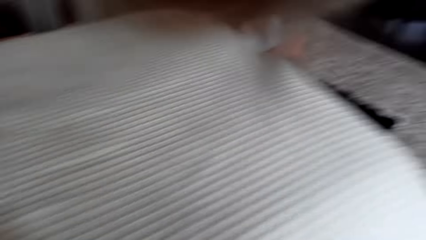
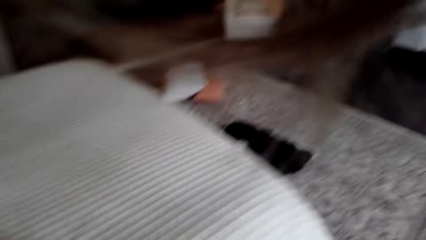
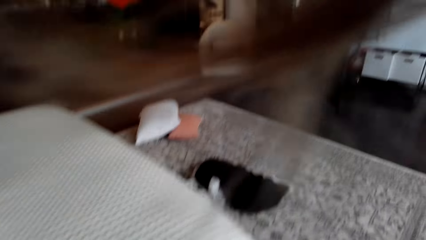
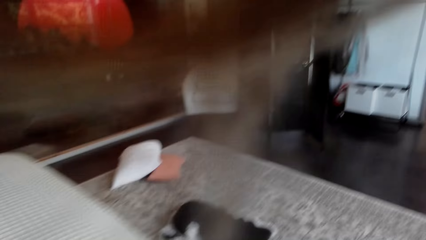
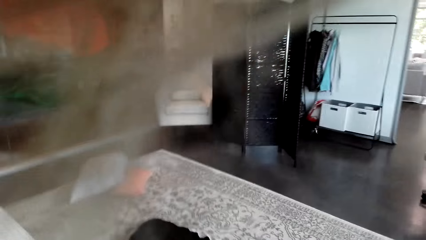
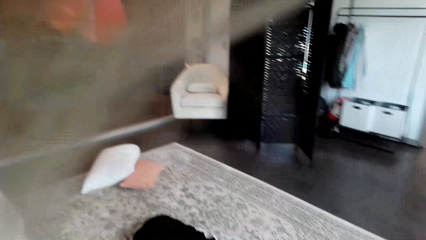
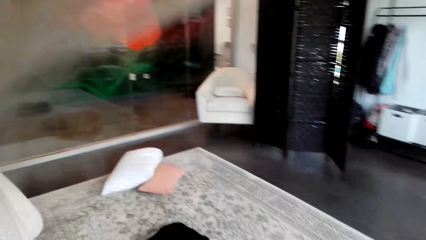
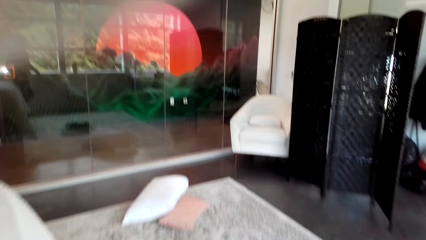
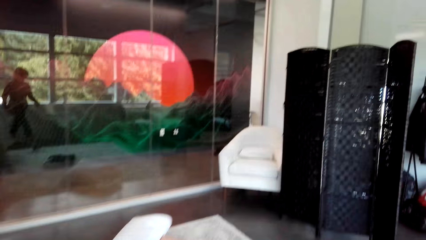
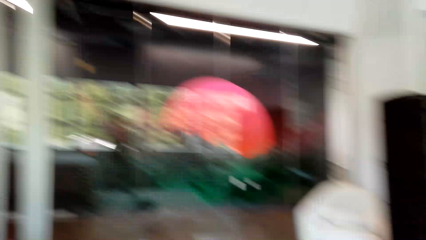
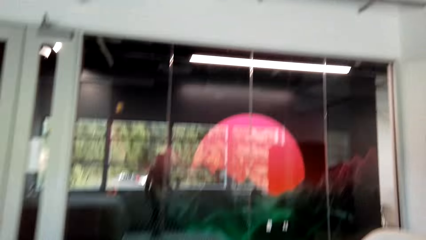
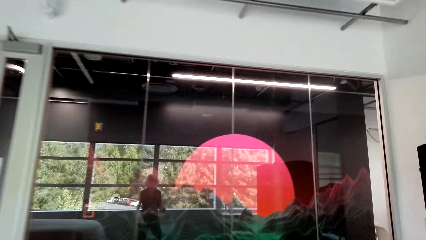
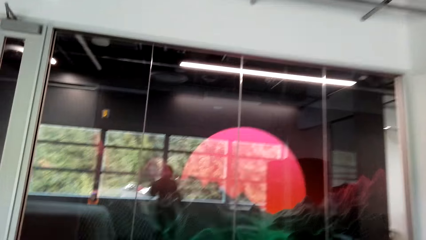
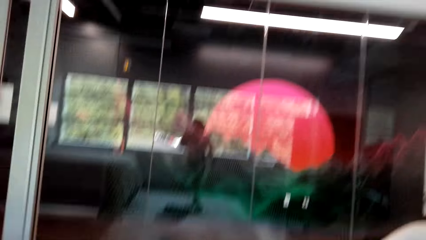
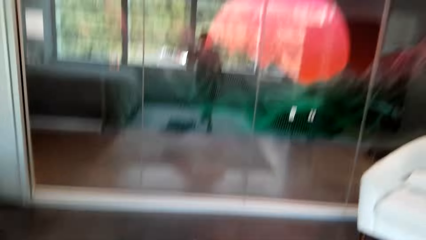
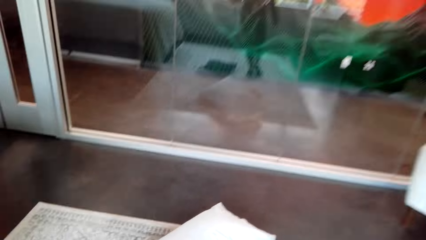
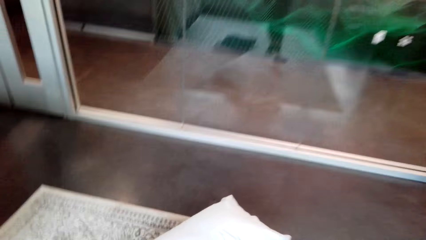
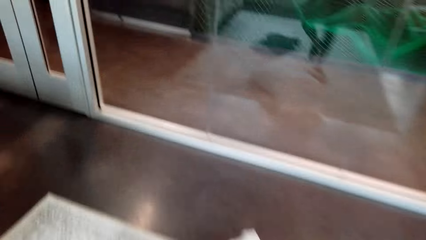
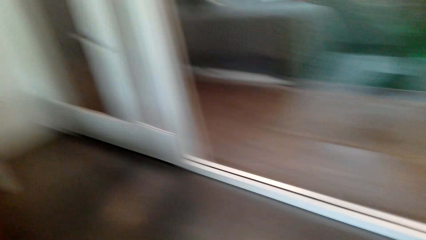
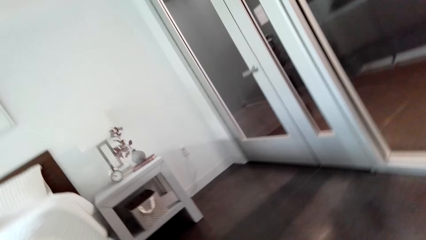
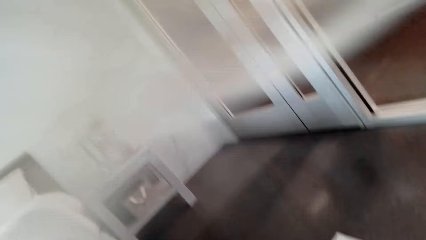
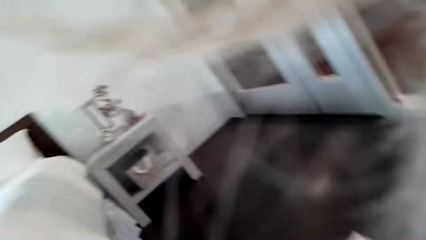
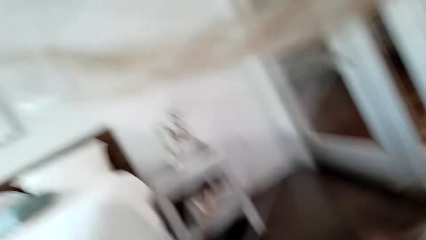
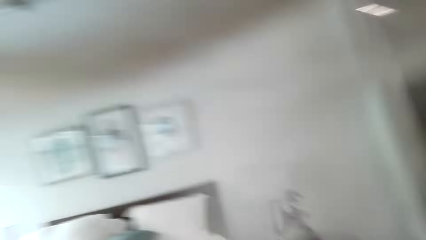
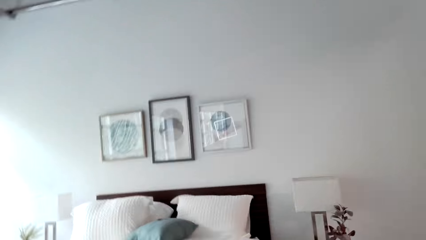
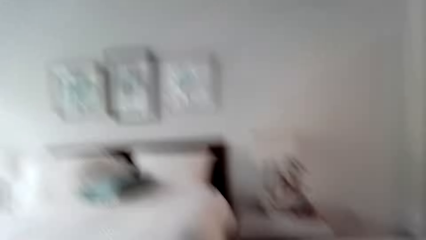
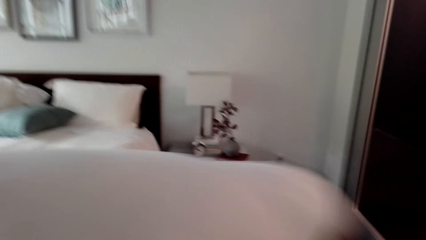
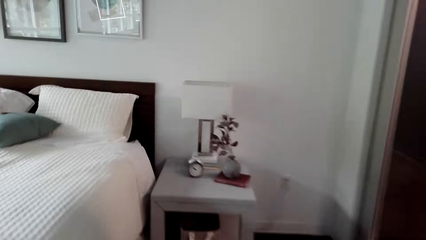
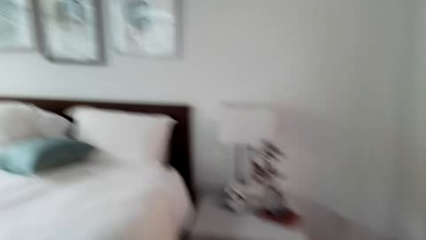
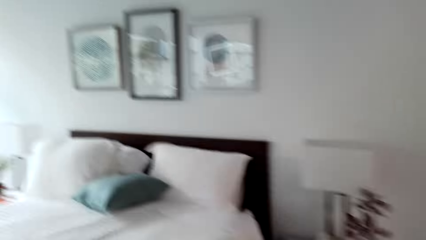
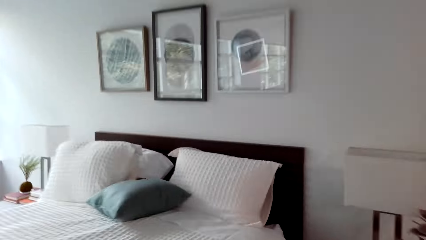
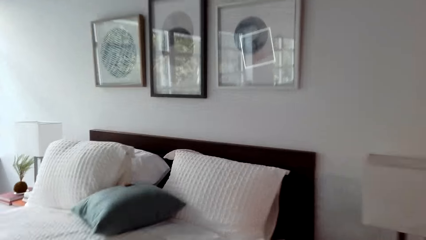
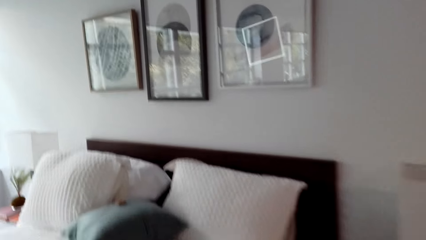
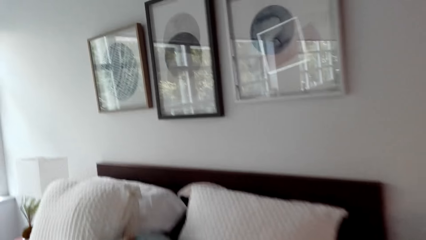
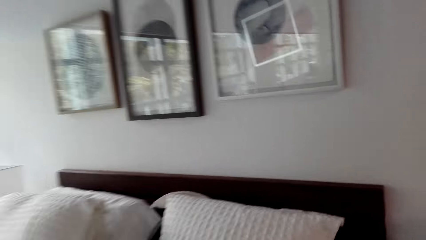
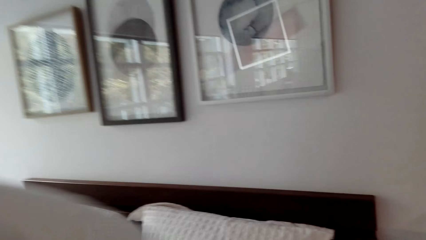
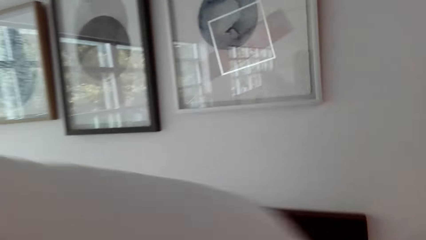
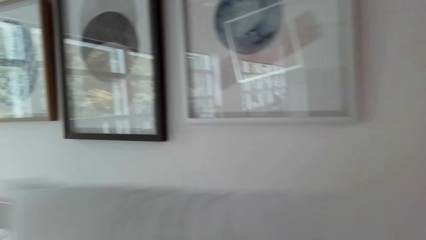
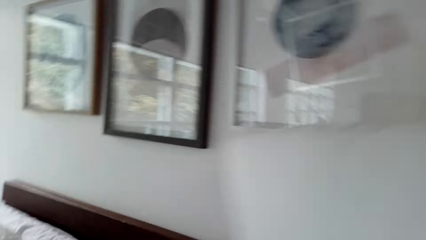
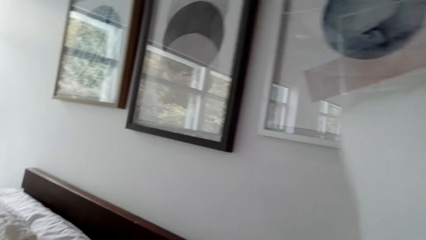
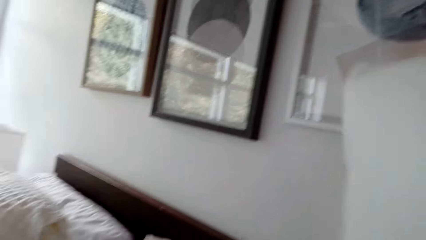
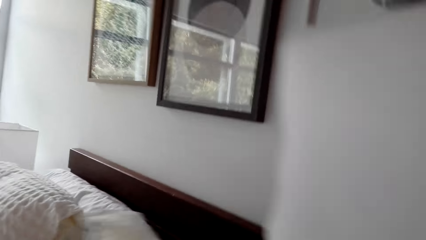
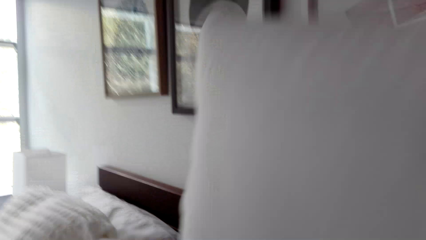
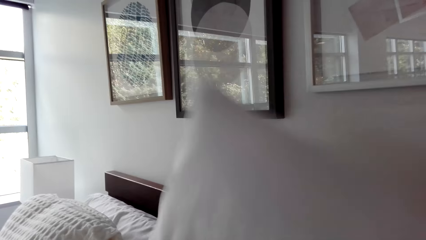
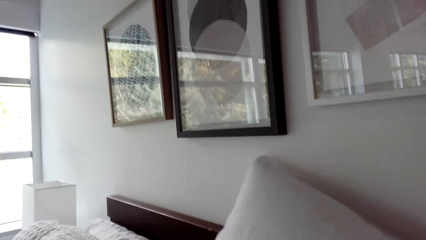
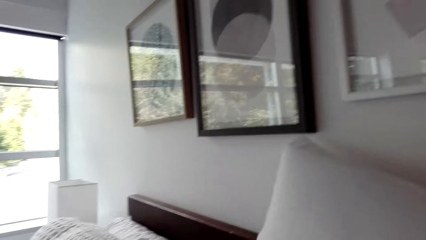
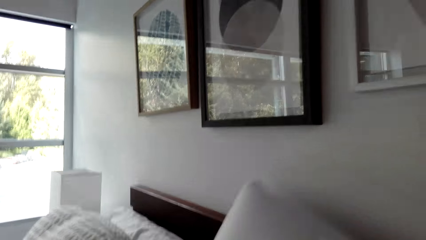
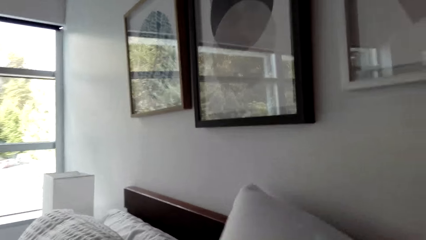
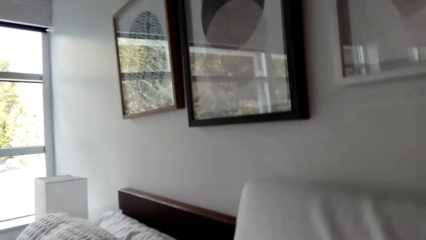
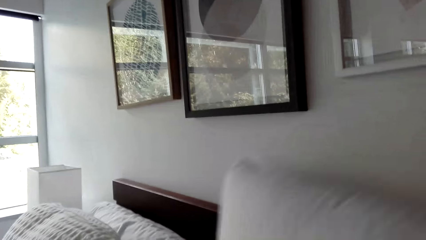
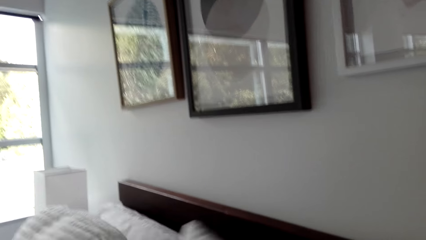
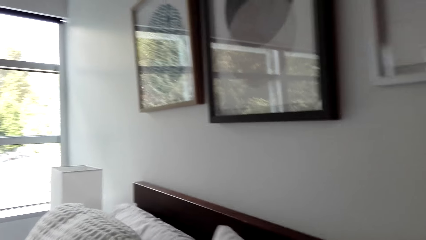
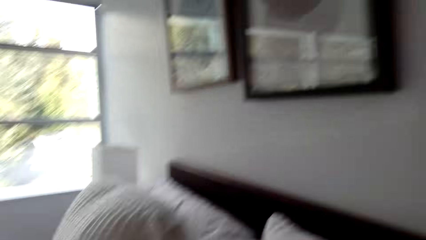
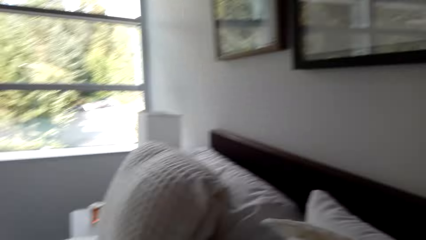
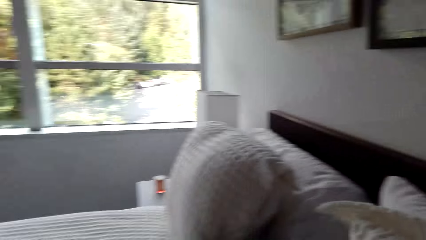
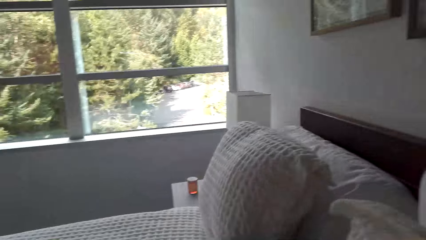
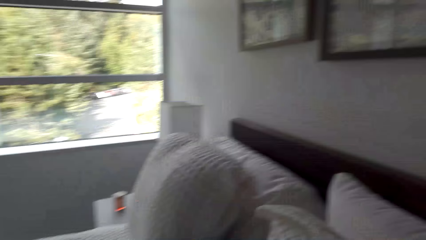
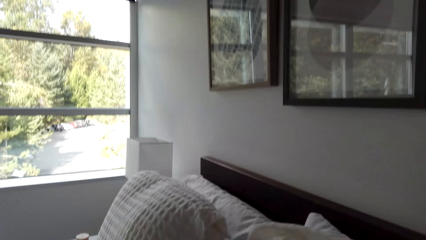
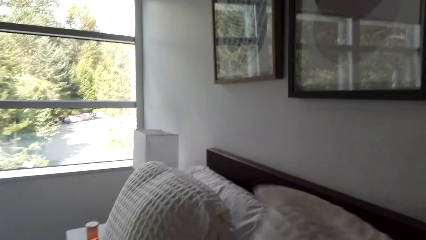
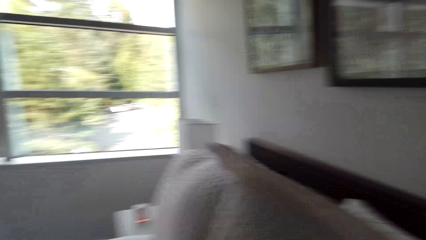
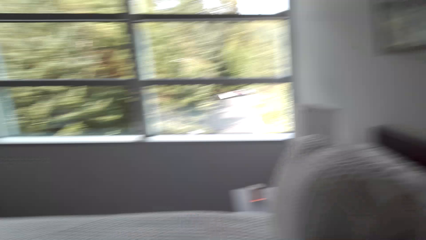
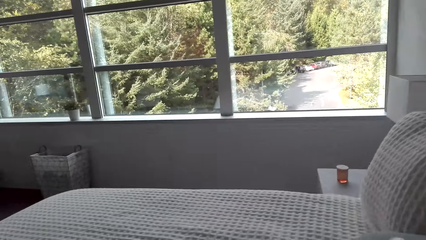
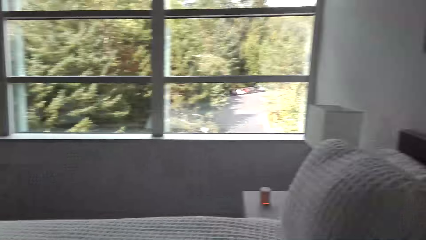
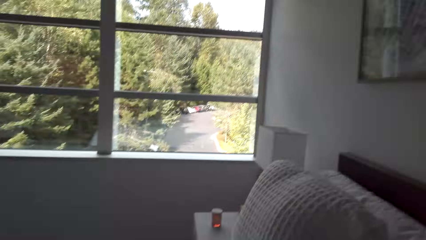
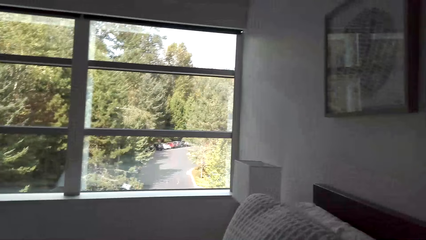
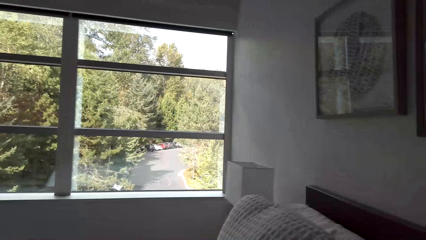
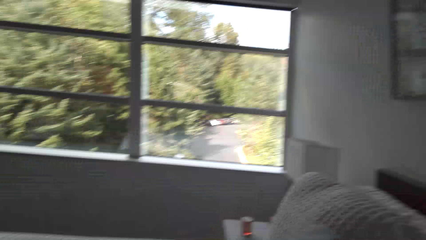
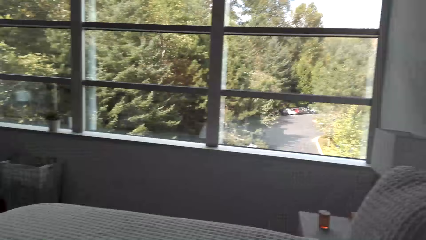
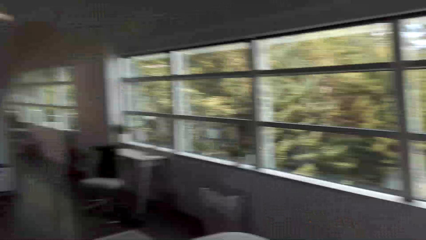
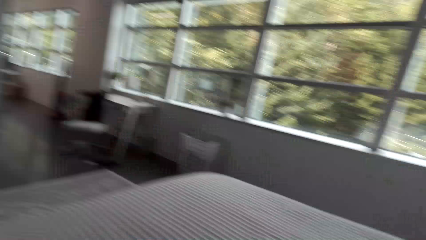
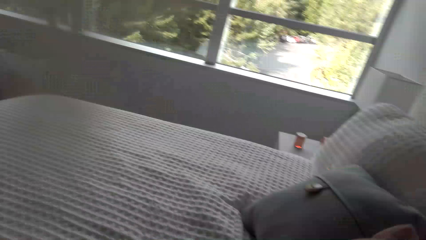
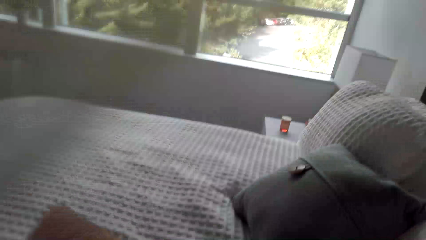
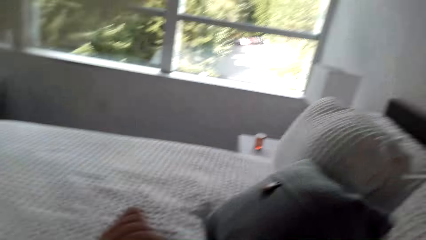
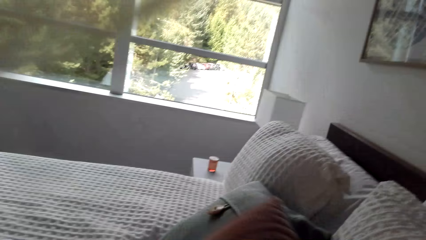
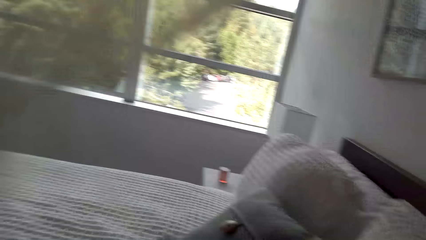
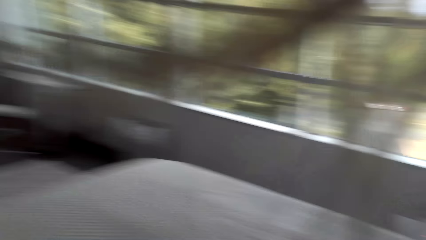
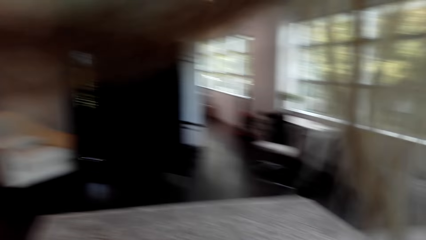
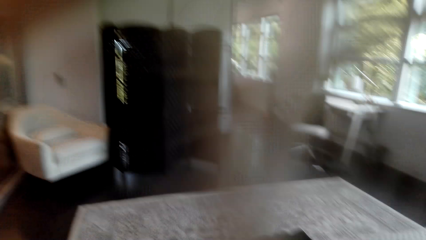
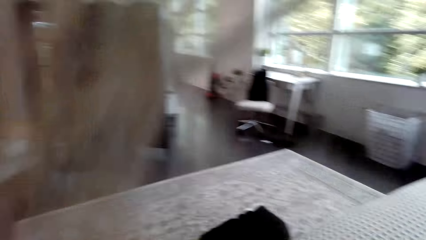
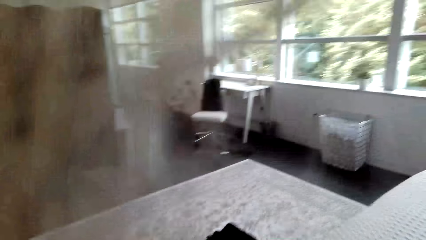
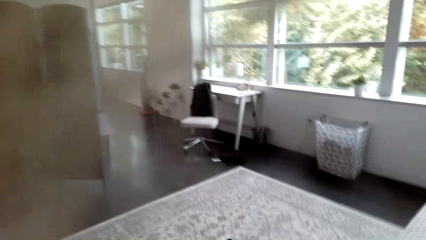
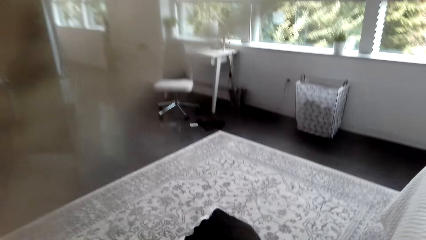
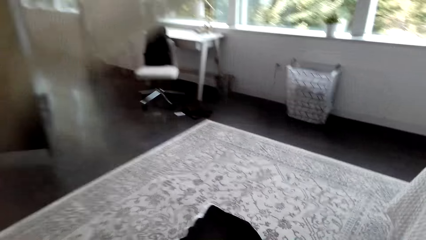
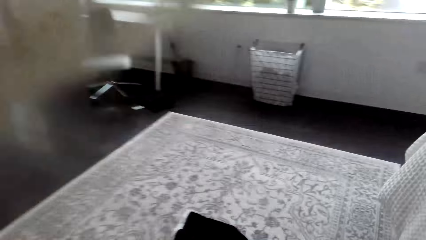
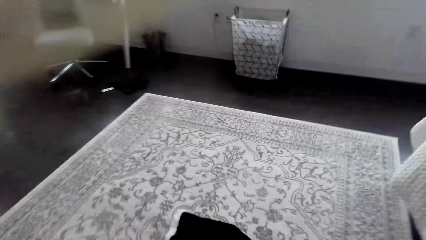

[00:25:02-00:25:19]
The camera wearer walks in the bedroom. They pick up a pillow from the carpet and put the pillow on the bed.
